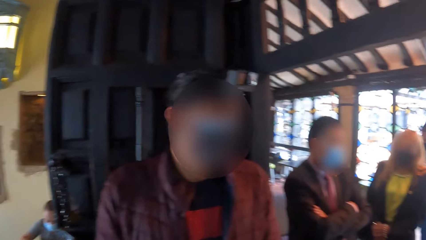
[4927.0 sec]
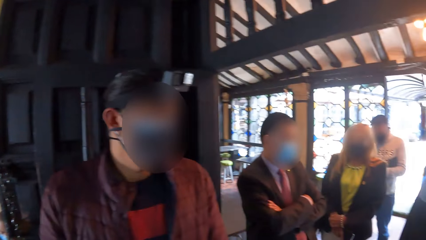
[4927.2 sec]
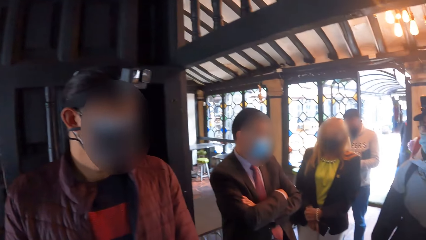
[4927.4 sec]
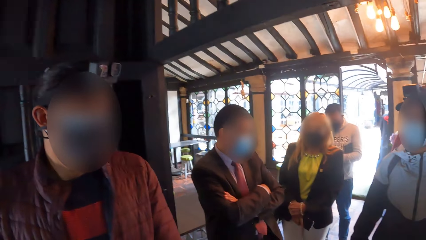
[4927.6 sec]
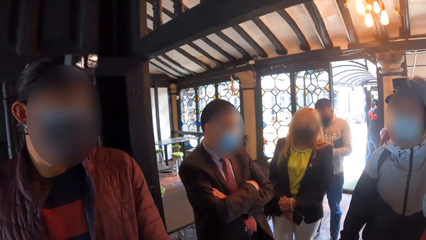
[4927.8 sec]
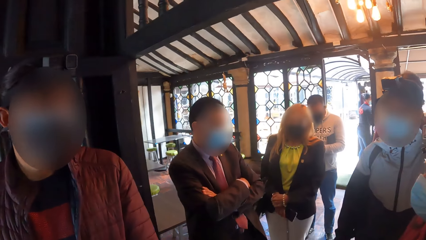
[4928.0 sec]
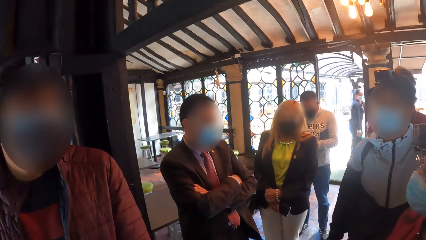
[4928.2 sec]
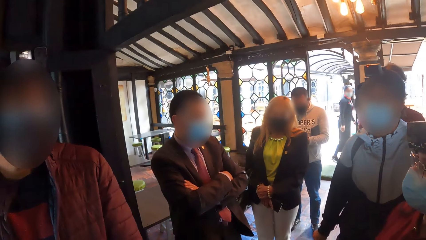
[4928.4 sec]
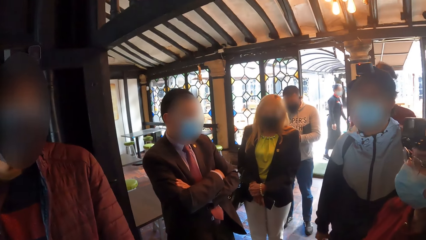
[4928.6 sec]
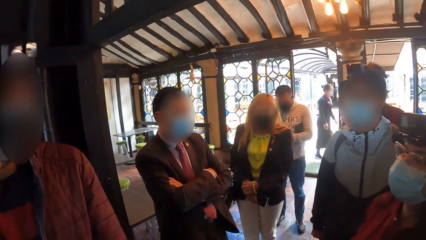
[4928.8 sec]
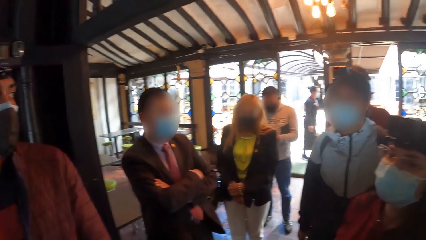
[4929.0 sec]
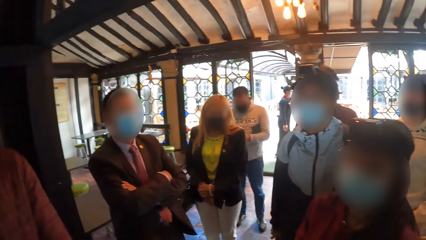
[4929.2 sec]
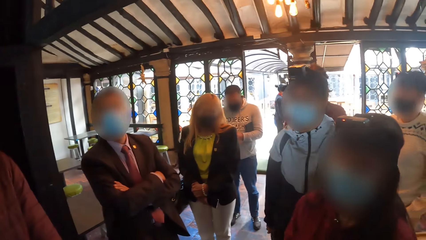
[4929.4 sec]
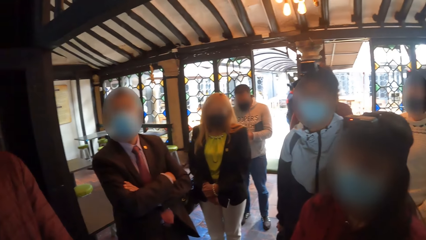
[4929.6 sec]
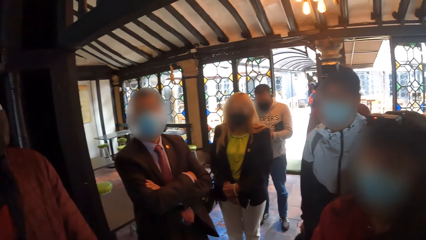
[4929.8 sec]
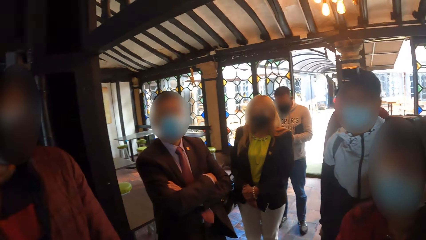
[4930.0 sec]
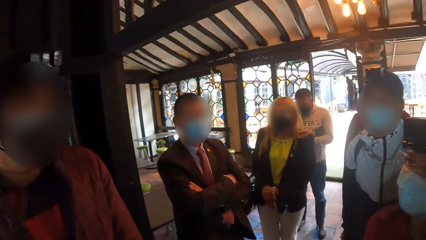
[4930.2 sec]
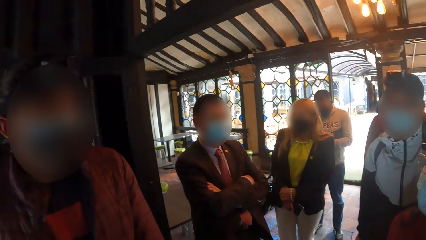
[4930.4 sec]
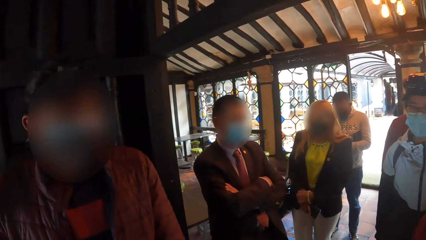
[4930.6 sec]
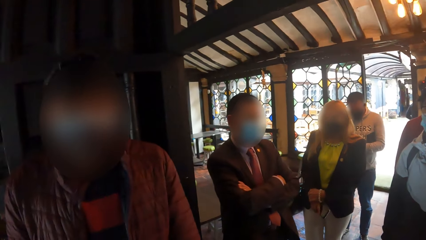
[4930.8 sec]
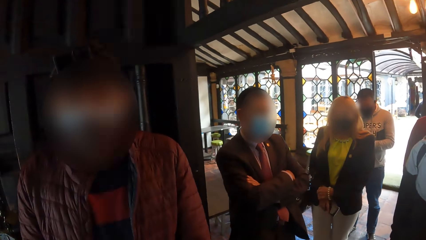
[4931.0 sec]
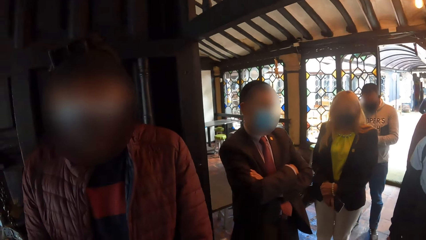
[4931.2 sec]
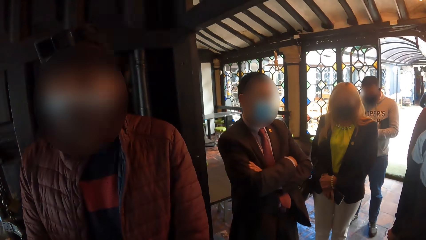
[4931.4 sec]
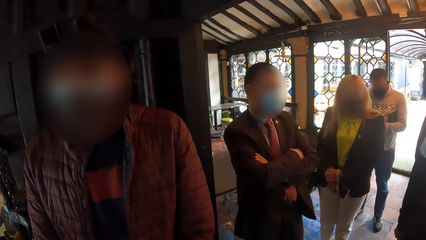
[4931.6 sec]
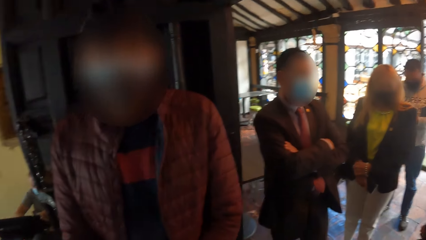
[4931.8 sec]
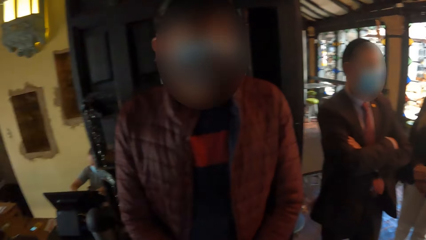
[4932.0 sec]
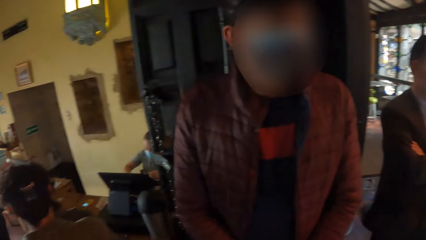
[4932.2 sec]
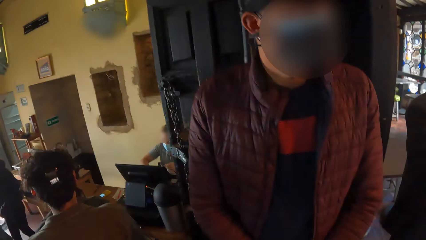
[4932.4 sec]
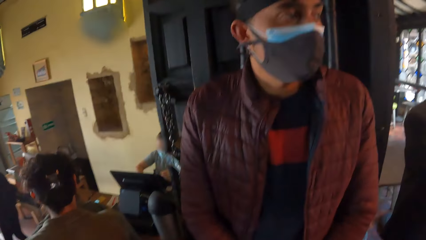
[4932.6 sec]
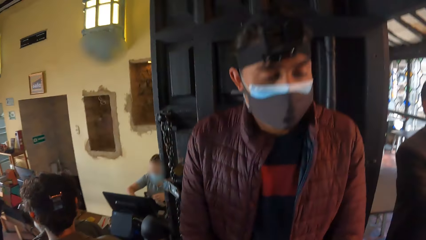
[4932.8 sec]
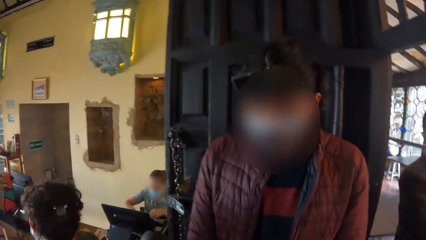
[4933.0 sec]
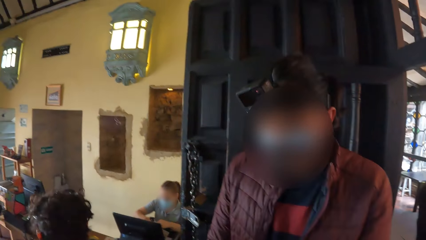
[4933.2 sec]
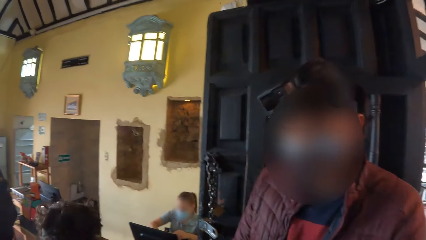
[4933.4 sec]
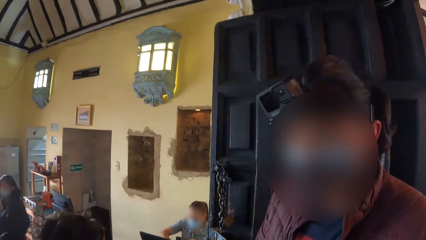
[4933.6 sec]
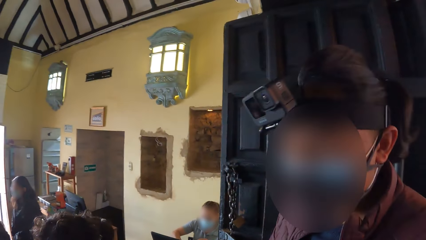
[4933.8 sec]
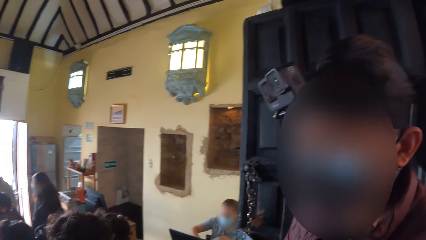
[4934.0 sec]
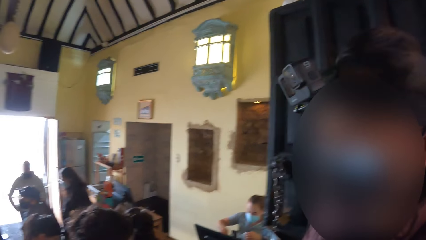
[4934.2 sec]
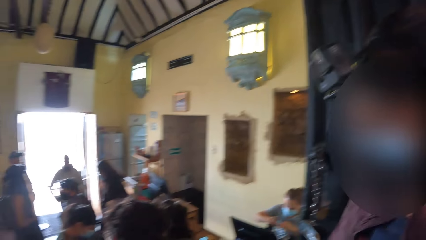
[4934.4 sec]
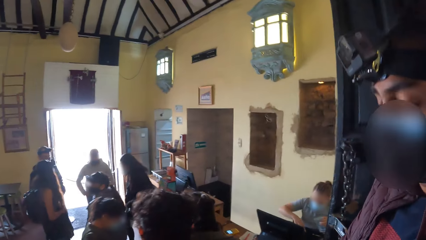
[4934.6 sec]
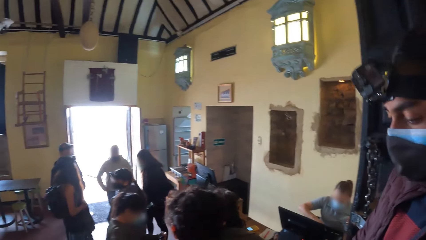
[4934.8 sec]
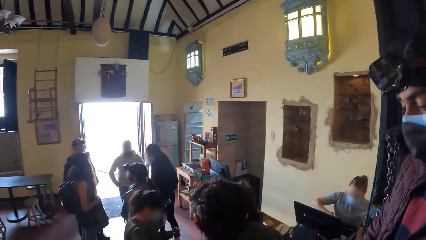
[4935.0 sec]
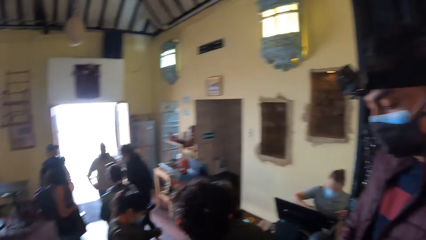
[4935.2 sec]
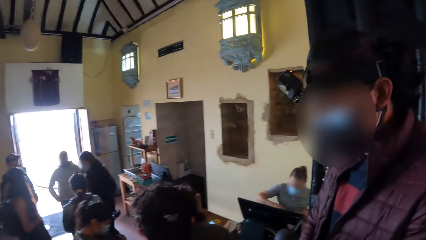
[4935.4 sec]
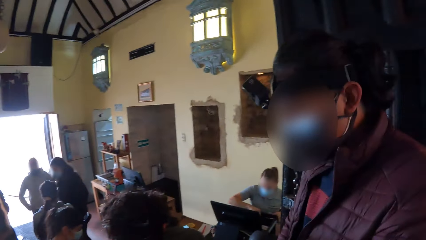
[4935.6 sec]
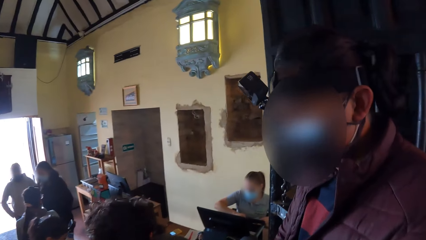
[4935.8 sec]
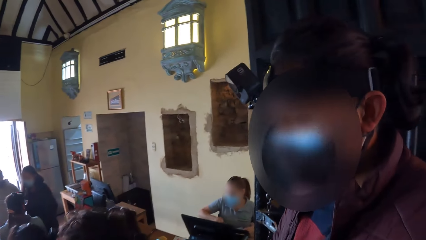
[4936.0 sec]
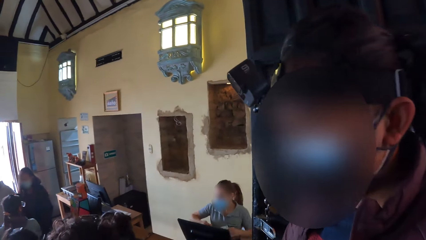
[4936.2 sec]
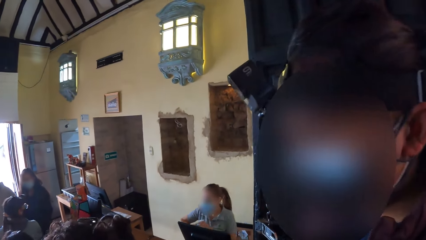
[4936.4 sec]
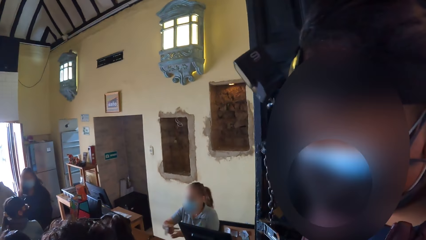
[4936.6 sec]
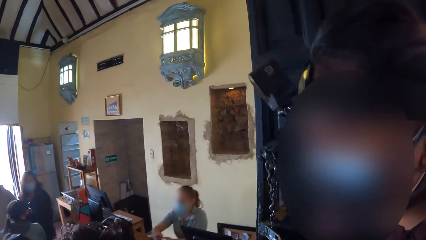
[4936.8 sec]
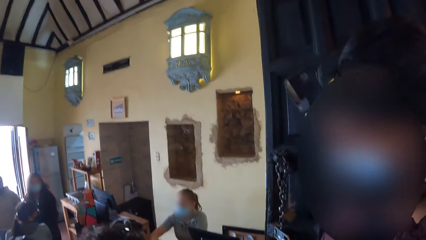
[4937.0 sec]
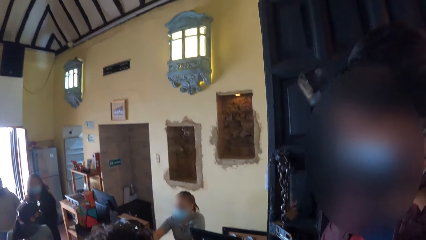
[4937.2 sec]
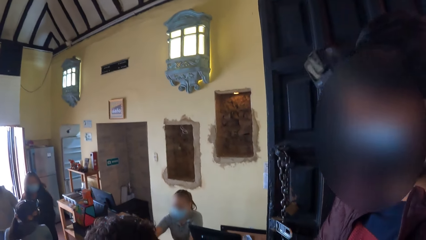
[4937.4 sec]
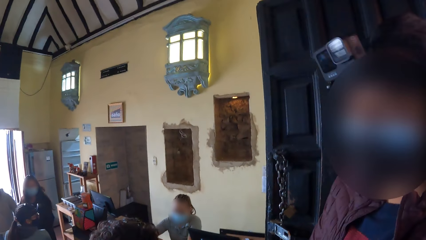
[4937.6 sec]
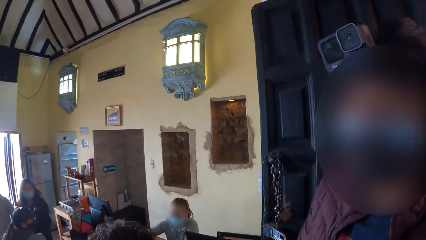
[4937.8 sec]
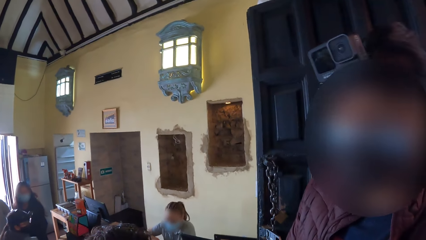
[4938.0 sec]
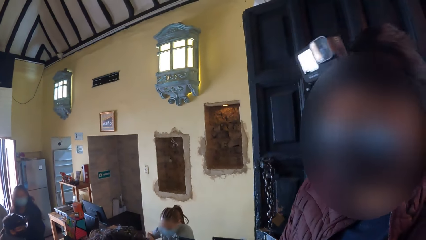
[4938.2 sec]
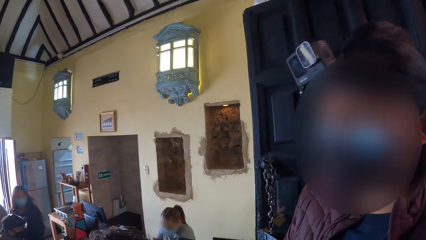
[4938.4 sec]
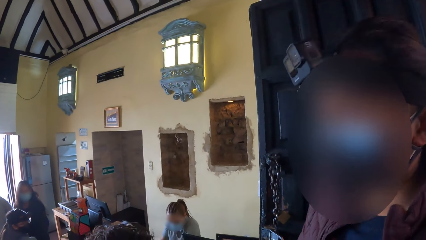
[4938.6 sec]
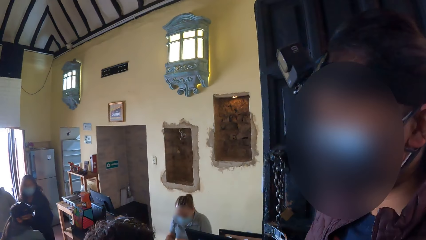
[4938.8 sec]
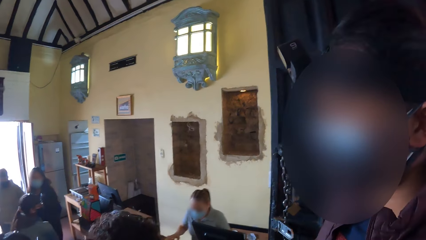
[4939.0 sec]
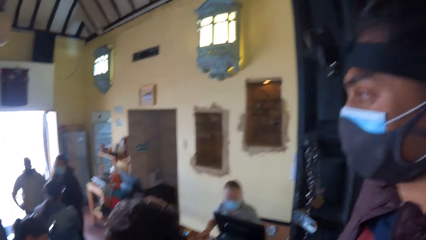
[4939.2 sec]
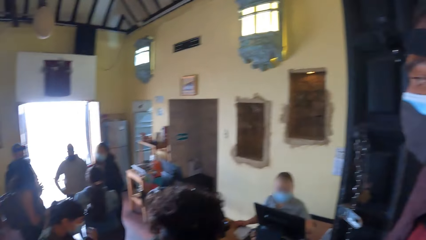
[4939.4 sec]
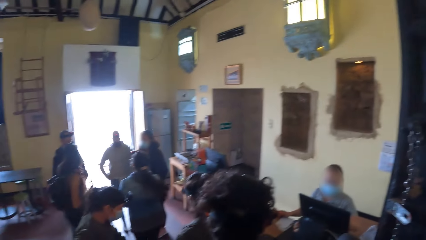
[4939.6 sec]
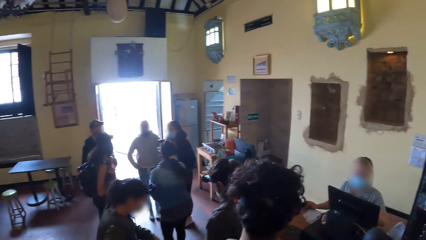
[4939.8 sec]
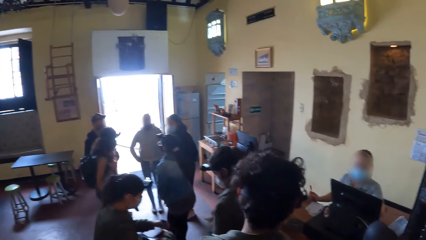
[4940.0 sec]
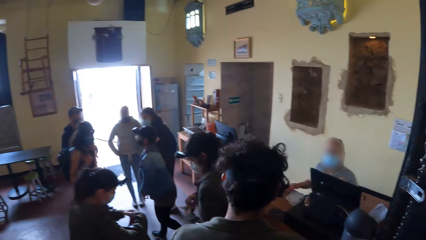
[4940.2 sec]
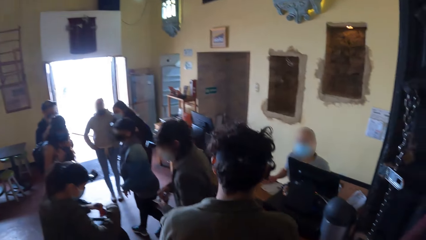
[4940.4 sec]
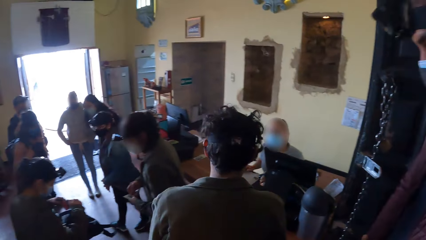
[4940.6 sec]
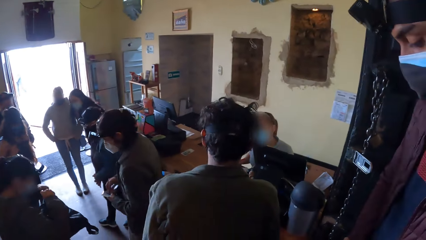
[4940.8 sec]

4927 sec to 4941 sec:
The camera wearer talks to a man.

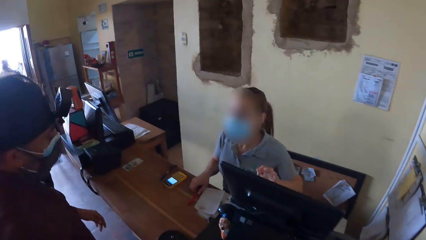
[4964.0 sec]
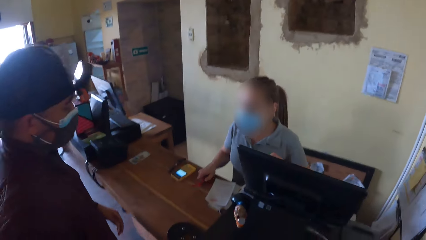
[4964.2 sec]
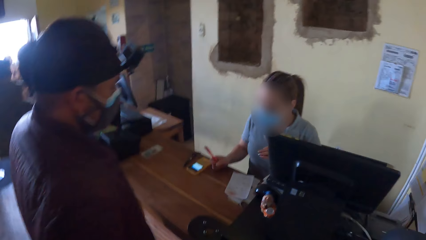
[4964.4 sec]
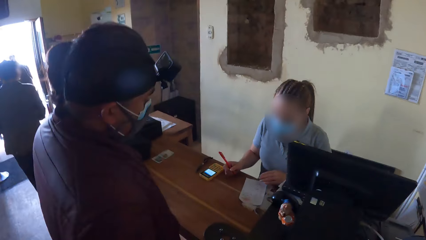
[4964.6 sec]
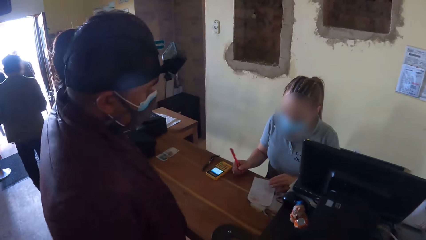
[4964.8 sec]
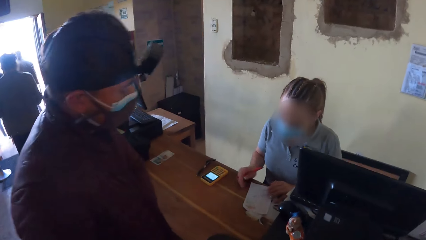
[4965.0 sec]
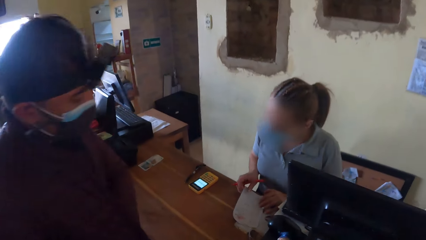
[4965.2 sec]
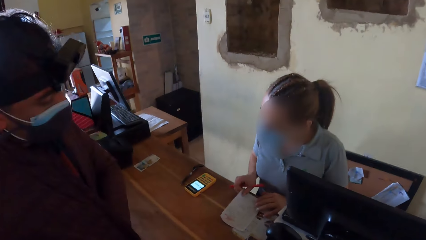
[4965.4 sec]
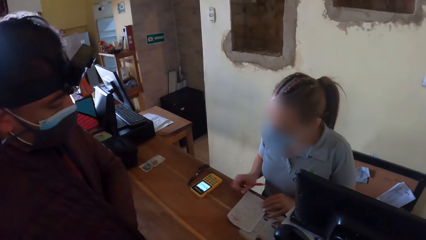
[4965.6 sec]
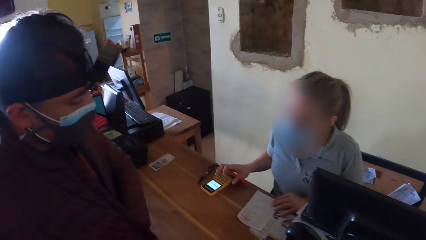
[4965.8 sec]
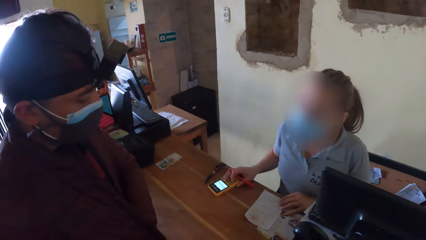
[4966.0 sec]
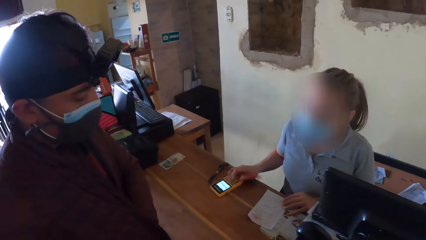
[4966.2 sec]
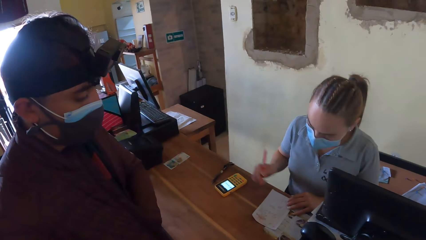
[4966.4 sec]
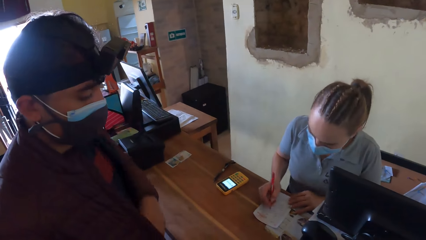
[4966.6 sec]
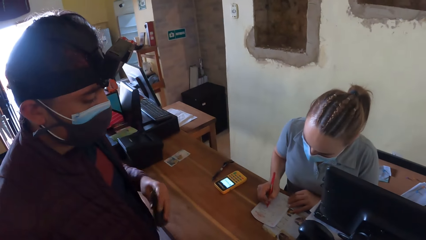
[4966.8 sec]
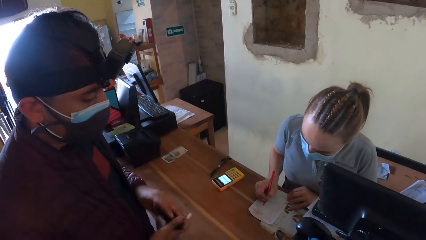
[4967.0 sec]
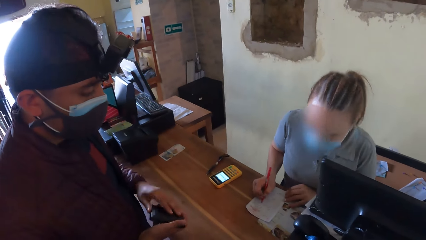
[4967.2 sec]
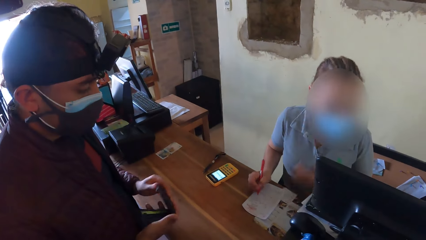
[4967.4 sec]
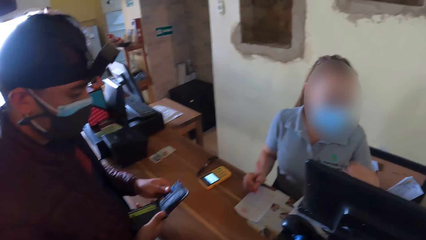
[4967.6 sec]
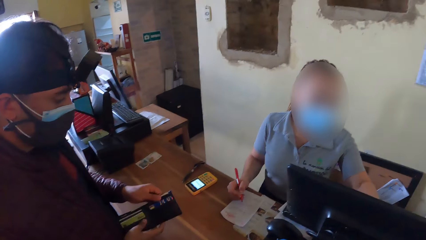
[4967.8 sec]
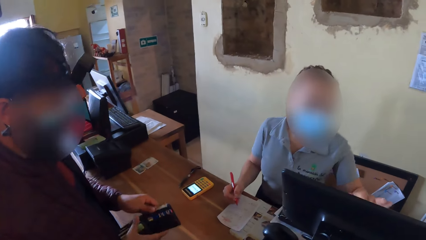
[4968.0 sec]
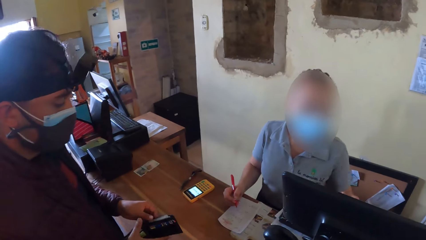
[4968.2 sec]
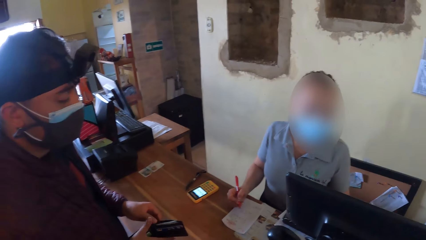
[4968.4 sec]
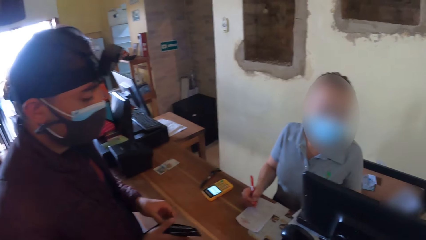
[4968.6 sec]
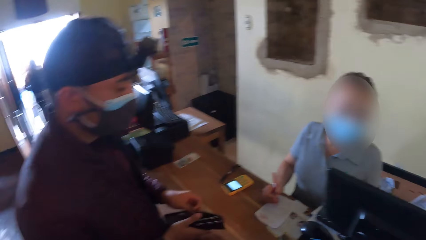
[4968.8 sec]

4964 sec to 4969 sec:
The man converses with a woman. The woman touches a POS on a table with her right hand. The woman writes on a paper on the table with a pen in her right hand. The man brings a wallet out of his pocket with his left hand to his right hand.
